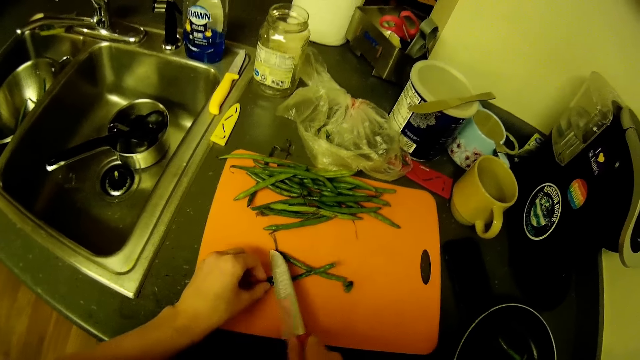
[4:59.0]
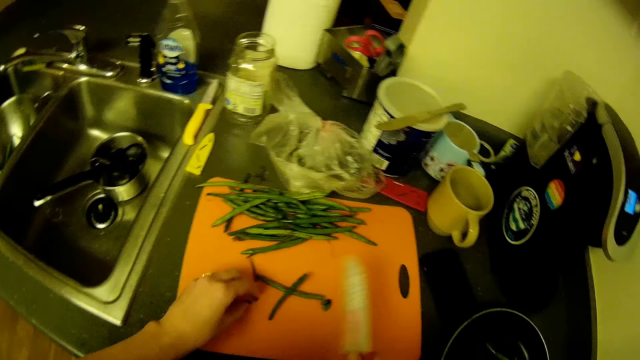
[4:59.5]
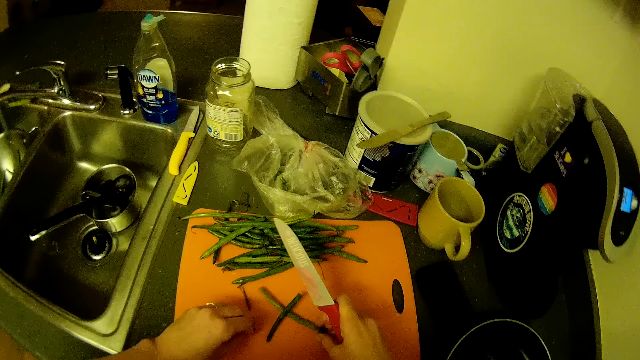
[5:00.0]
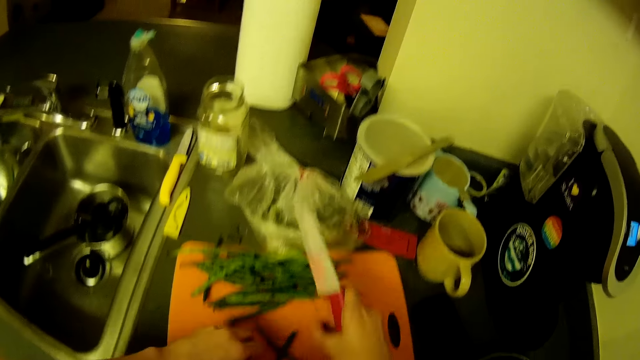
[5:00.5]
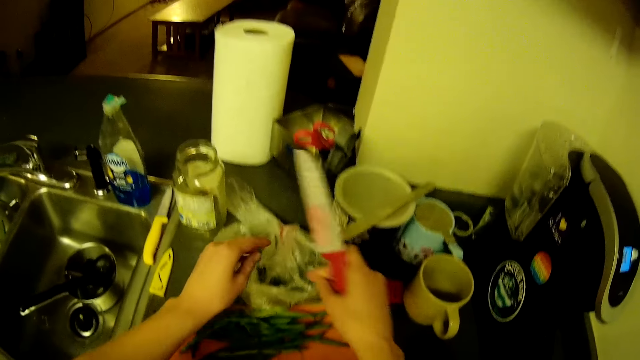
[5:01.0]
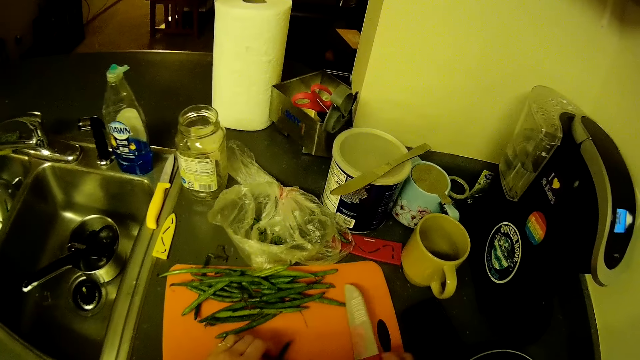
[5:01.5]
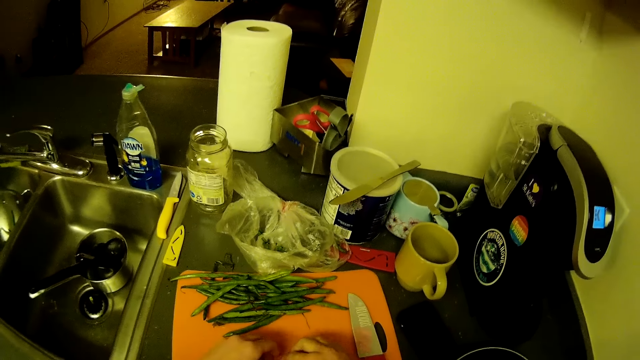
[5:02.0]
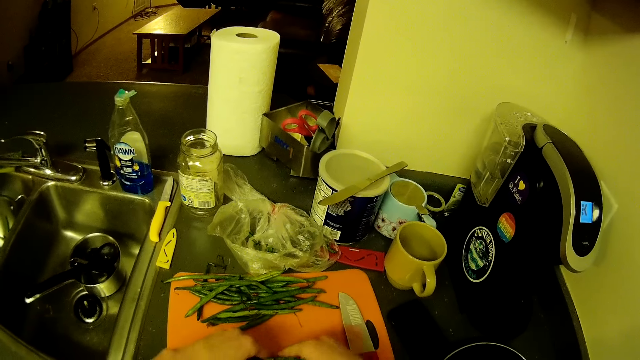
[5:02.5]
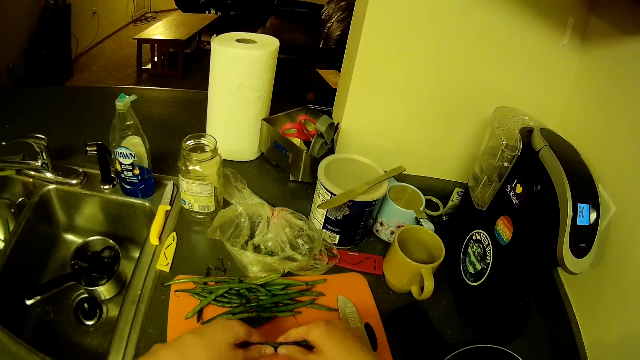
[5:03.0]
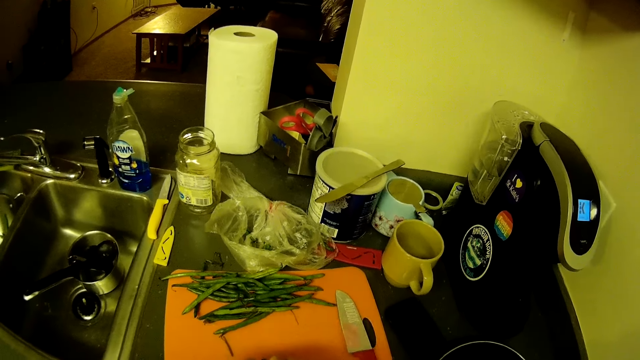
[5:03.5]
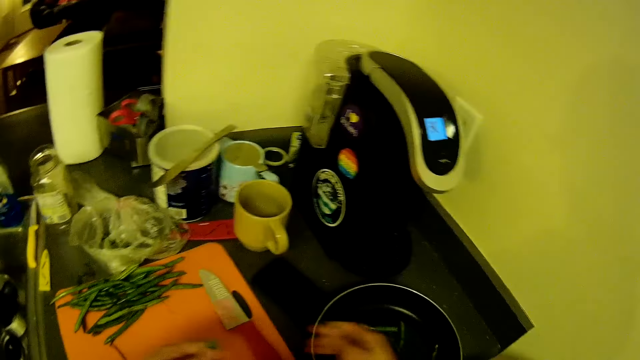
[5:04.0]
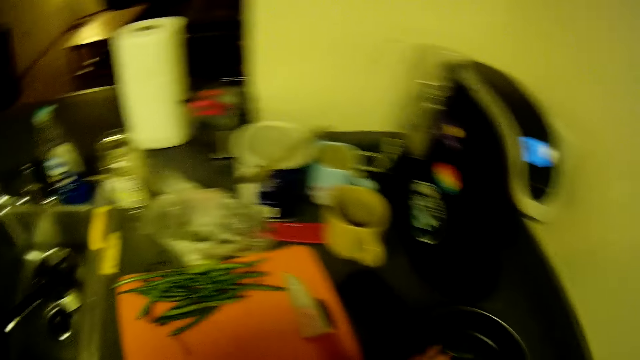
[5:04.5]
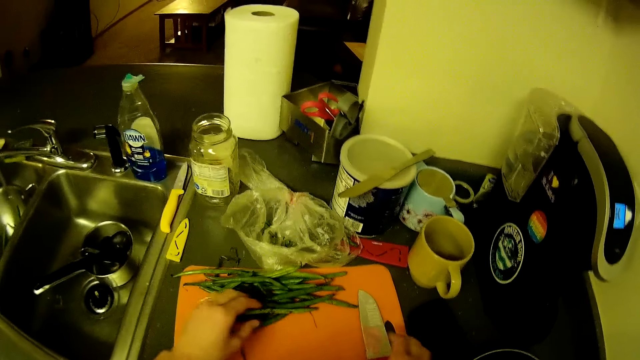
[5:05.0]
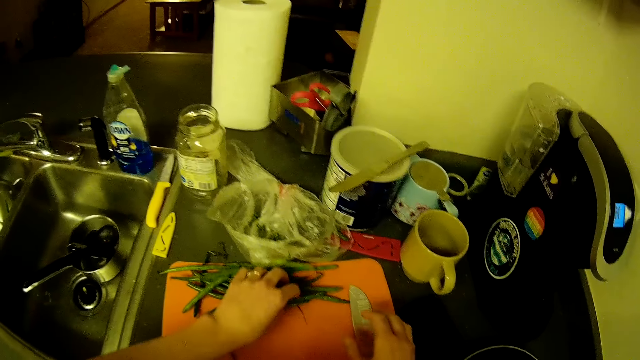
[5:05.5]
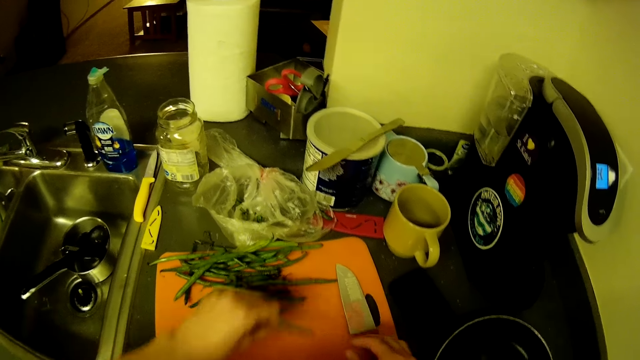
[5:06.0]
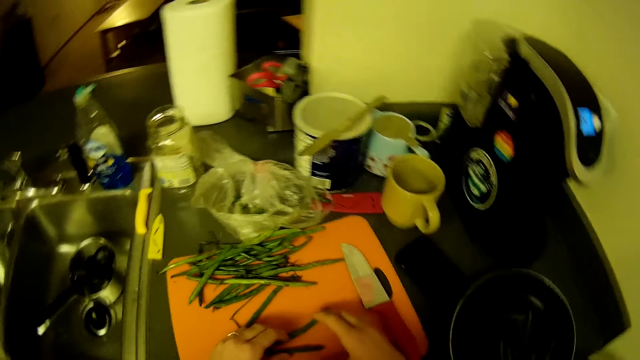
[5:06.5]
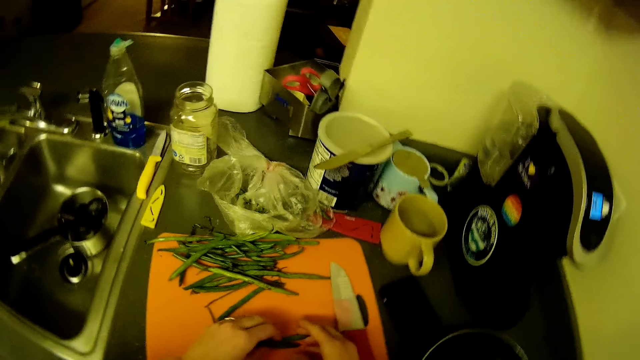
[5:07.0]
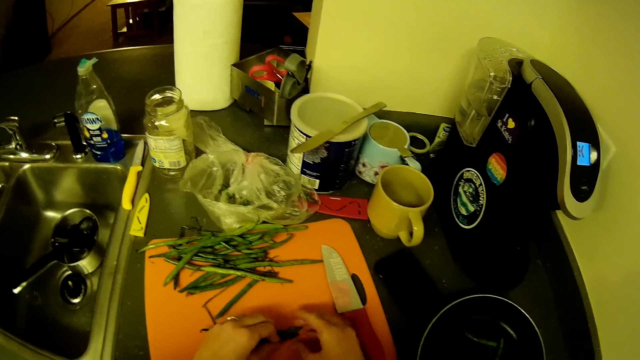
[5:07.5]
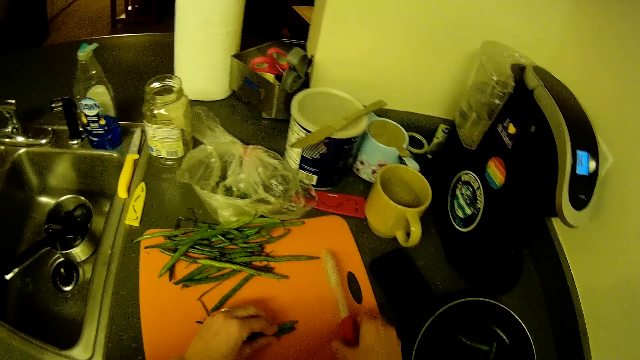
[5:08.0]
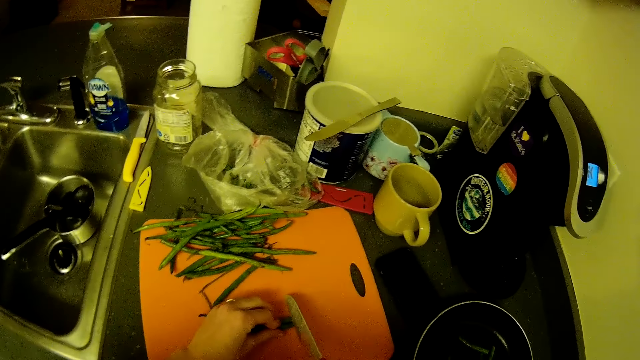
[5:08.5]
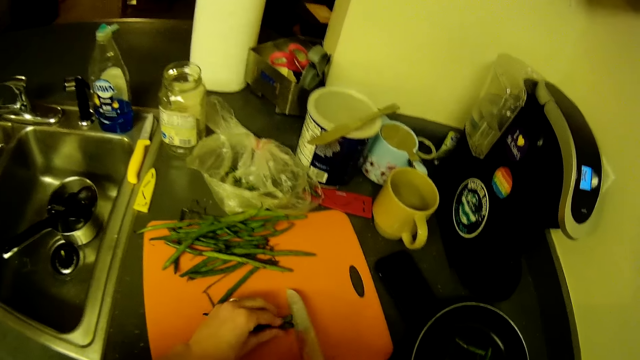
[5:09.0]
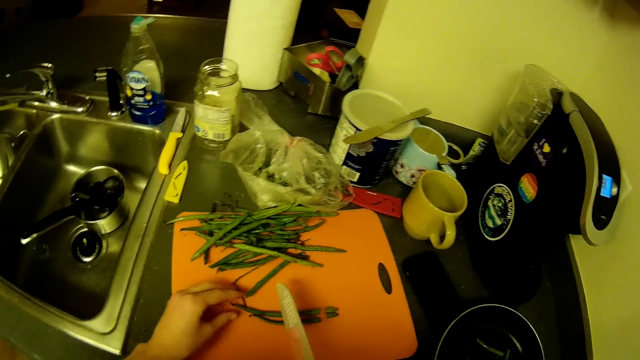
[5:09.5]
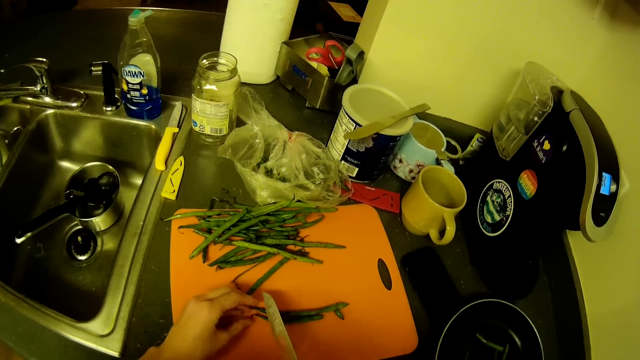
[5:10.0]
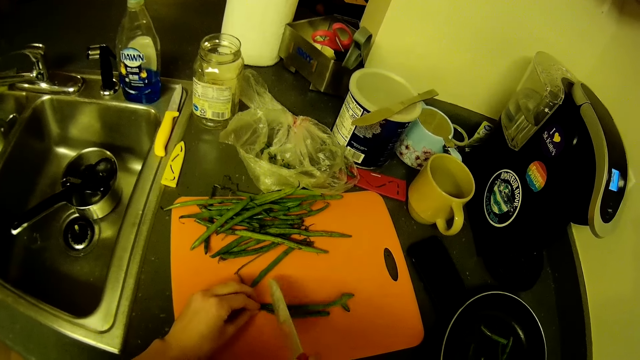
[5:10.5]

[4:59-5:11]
The camera wearer takes the dirt from the chopping board with her hands. She throws the dirt in the nylon on the kitchen counter with her hands. She drops the knife on the chopping board with her right hand. She cuts the green beans with her hands. She puts the green beans in the frying pan with her hands. She picks up green beans from the chopping board with her hands. She picks up the knife from the chopping board with her right hand. She cuts the green bean edges on the chopping board with the knife.

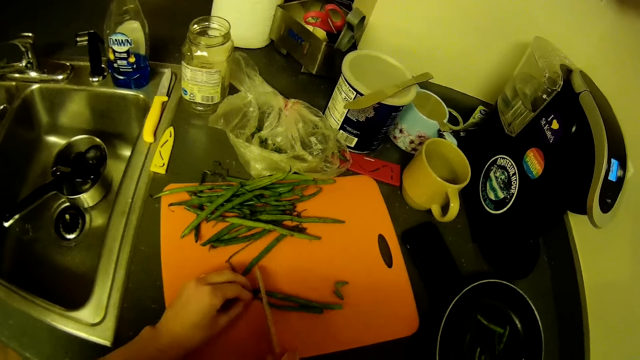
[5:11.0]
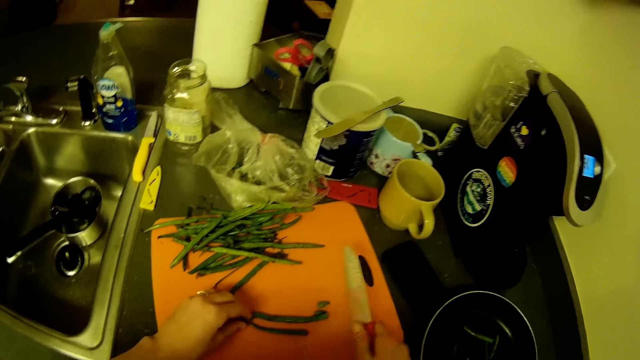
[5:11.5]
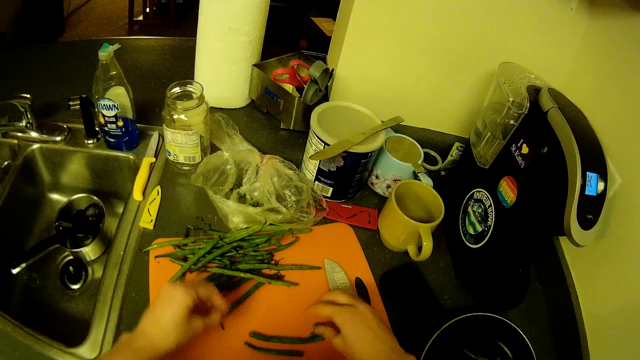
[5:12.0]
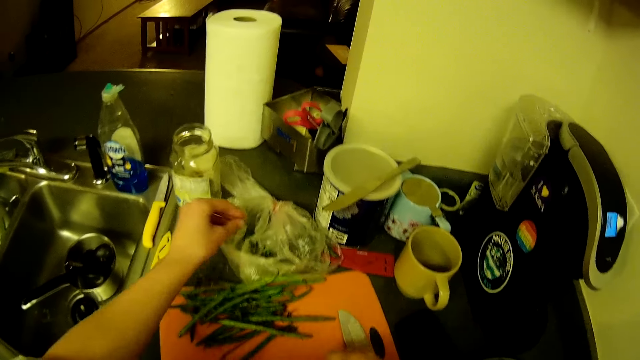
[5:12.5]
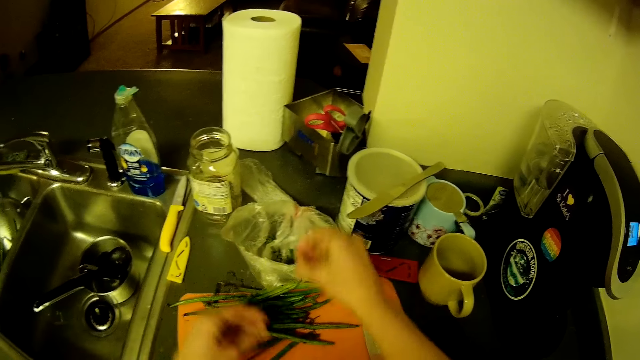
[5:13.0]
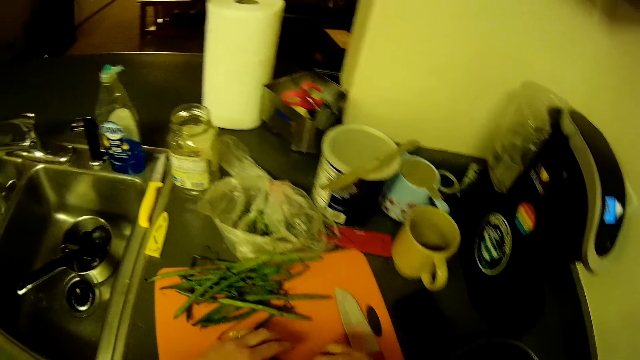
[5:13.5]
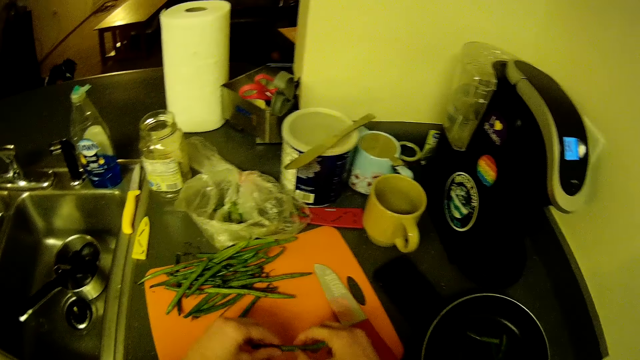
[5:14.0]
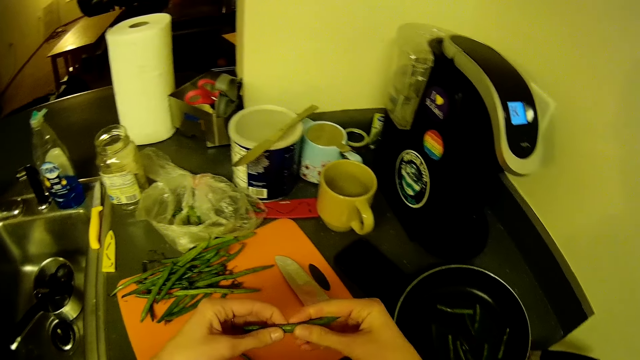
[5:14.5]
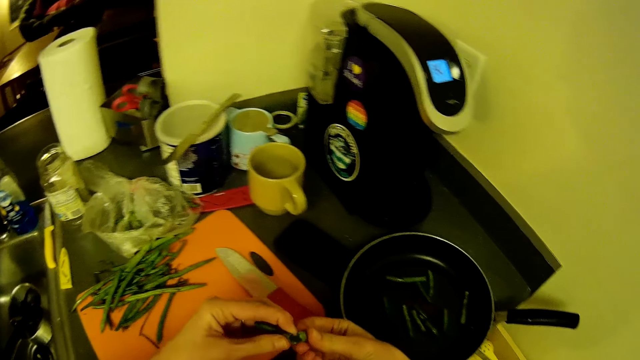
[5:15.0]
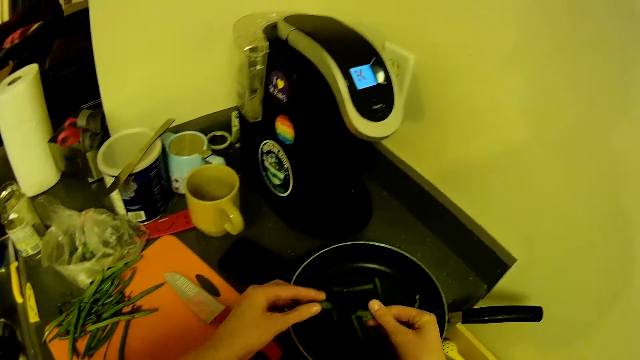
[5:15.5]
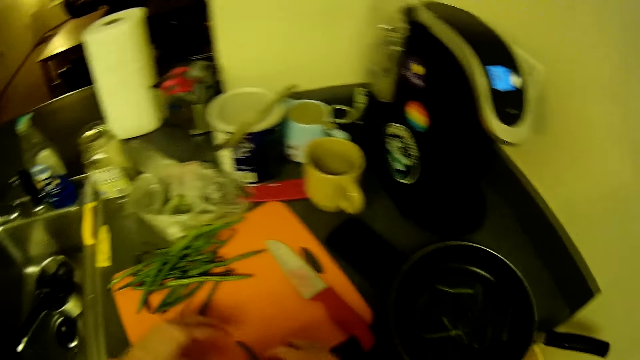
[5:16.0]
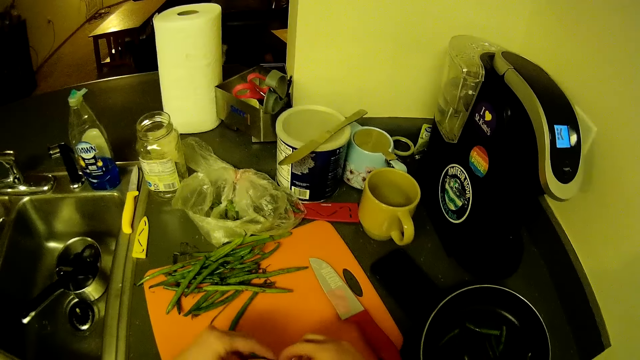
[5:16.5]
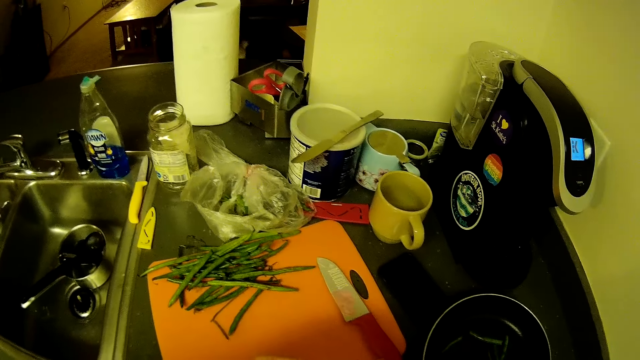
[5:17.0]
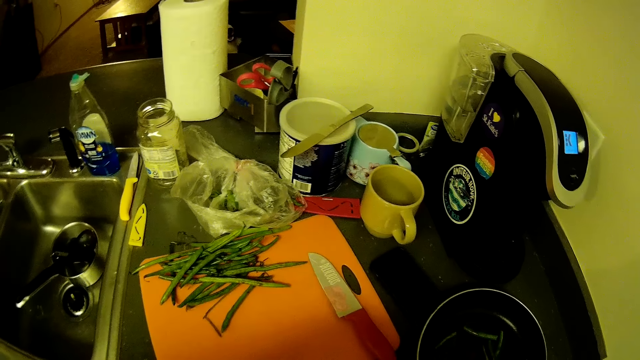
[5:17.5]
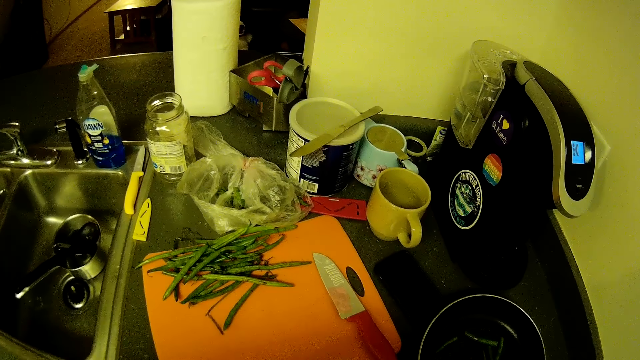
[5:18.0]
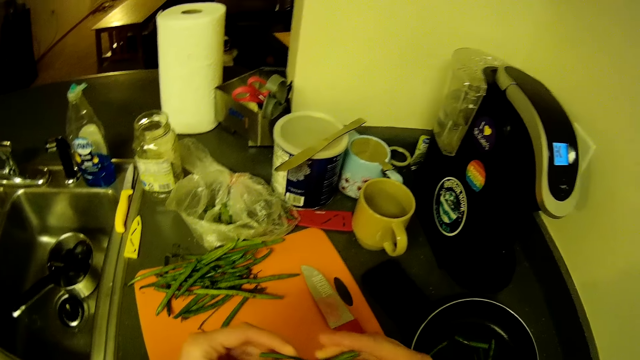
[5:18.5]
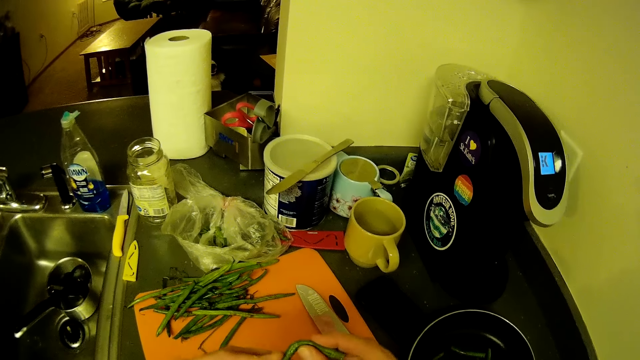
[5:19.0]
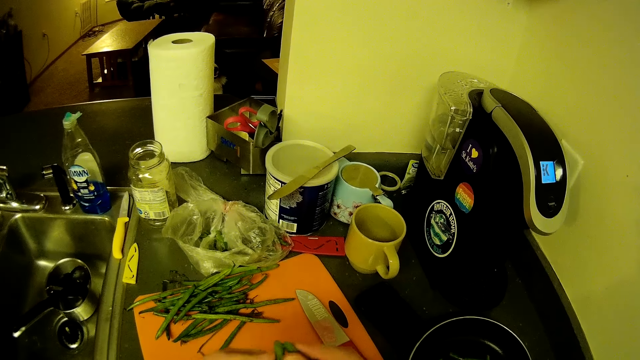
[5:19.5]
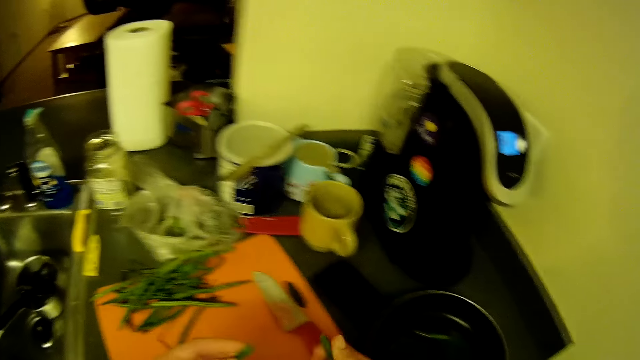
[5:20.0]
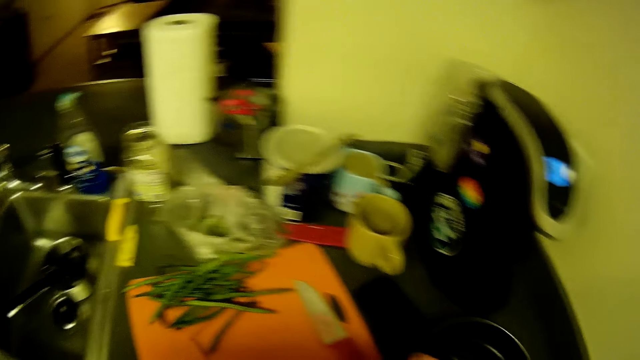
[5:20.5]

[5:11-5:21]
The camera wearer drops the knife on the chopping board with her right hand. She picks the edges and throws the dirt from the chopping board into the nylon on the kitchen counter with her hands. She picks a green bean. She cuts the green bean with her hands. She puts the green beans in the frying pan with her hands. She picks a green bean. She cuts the green bean on the chopping board with her hands. She puts the green beans in the frying pan with her hands.
